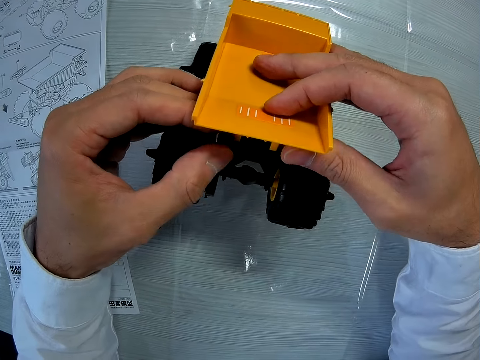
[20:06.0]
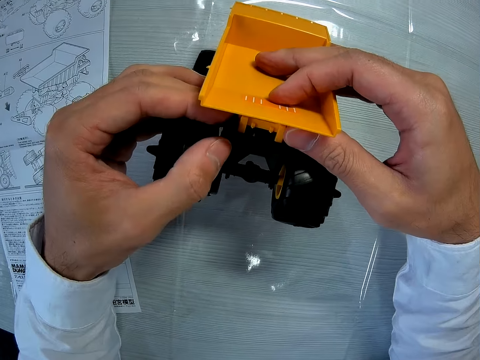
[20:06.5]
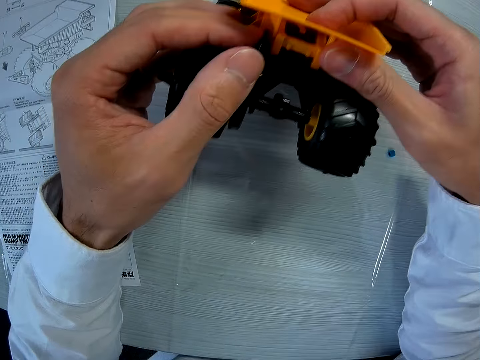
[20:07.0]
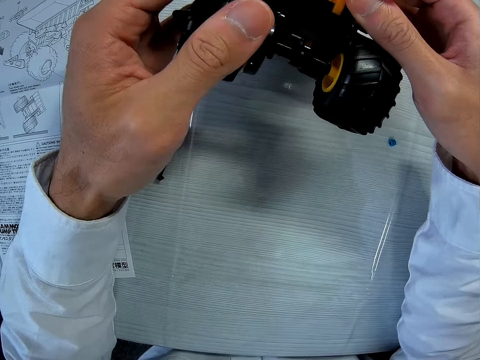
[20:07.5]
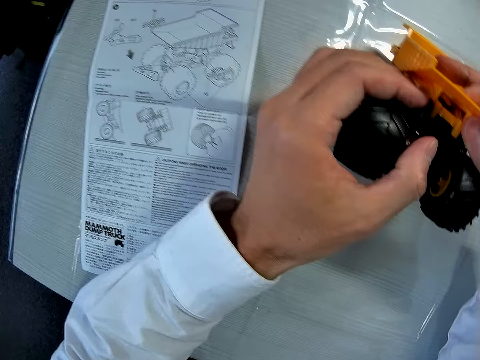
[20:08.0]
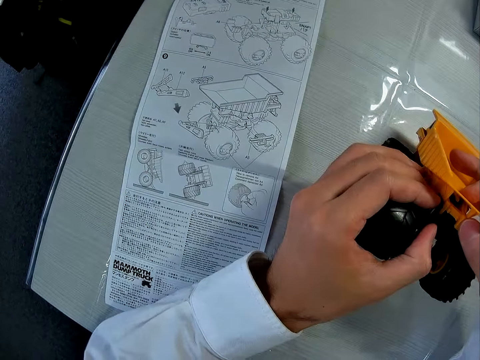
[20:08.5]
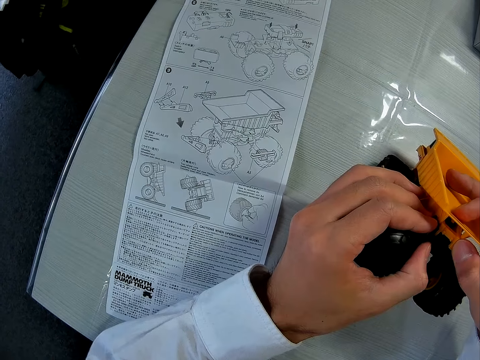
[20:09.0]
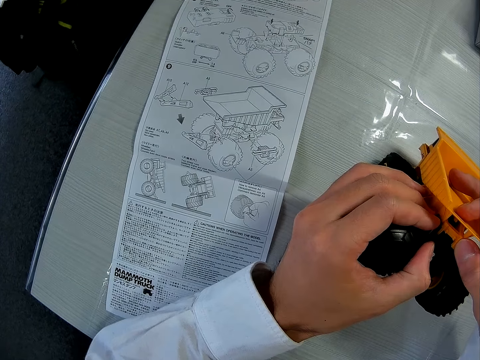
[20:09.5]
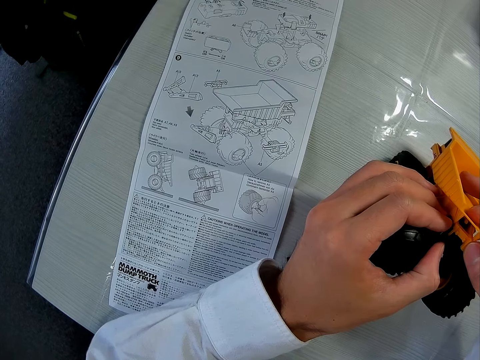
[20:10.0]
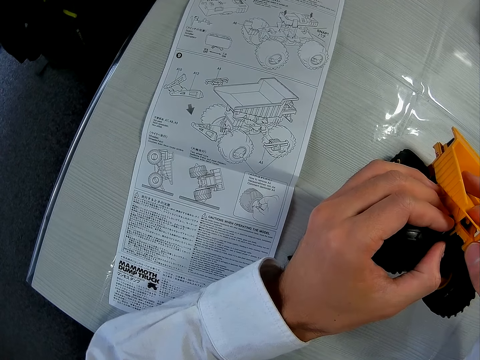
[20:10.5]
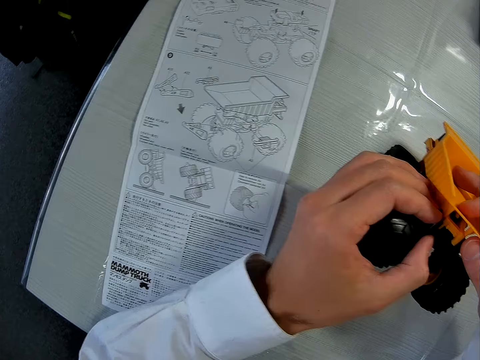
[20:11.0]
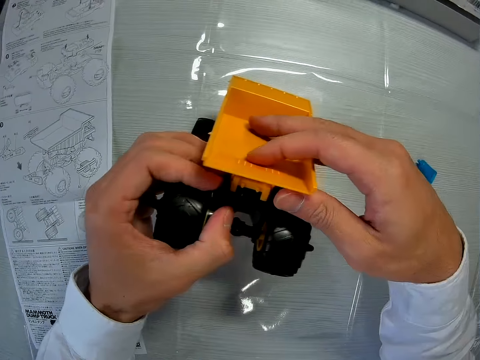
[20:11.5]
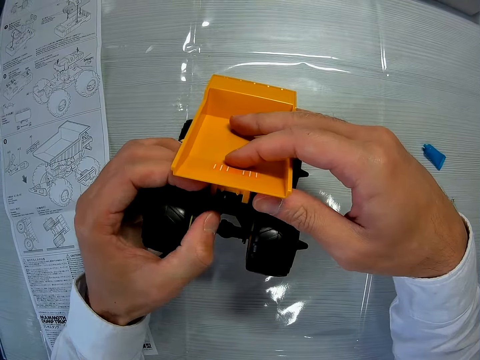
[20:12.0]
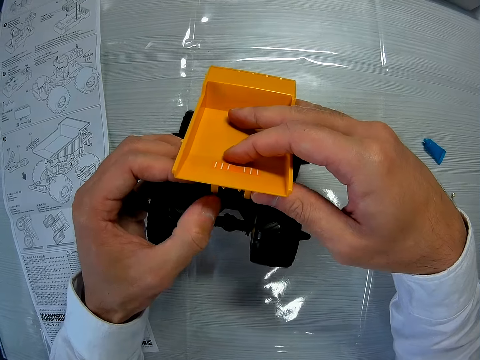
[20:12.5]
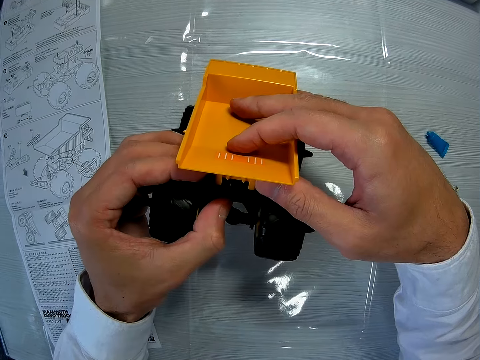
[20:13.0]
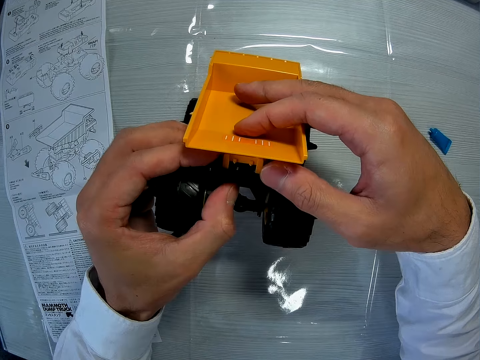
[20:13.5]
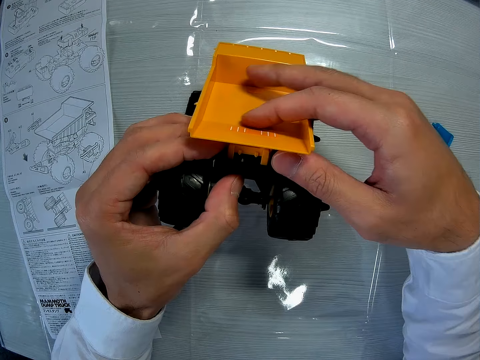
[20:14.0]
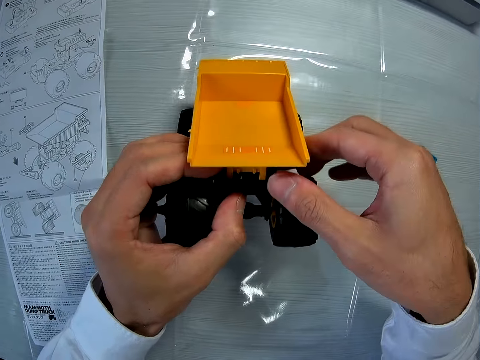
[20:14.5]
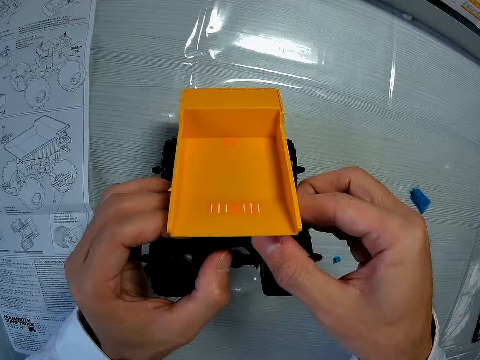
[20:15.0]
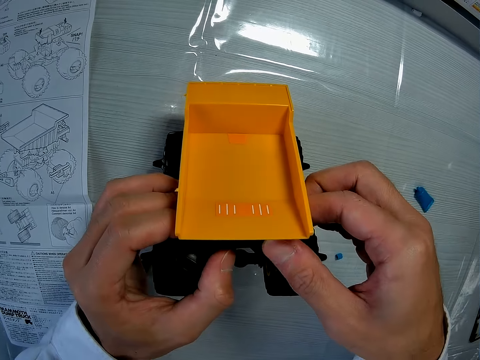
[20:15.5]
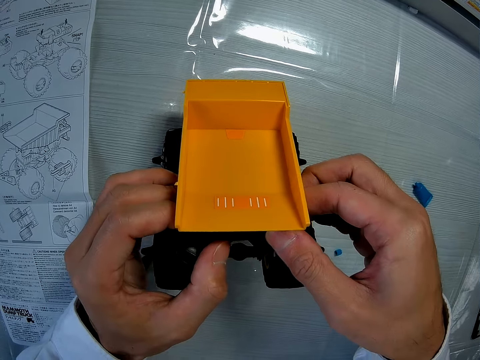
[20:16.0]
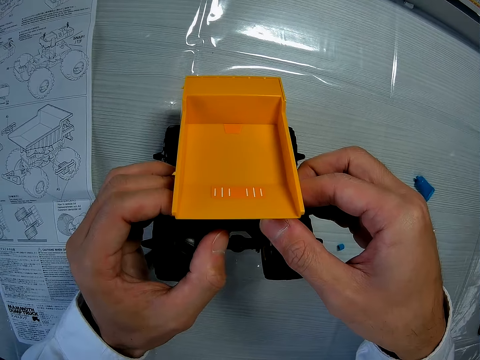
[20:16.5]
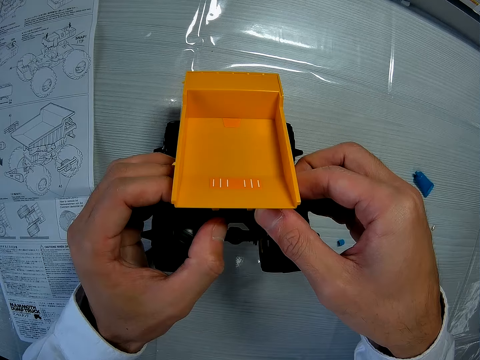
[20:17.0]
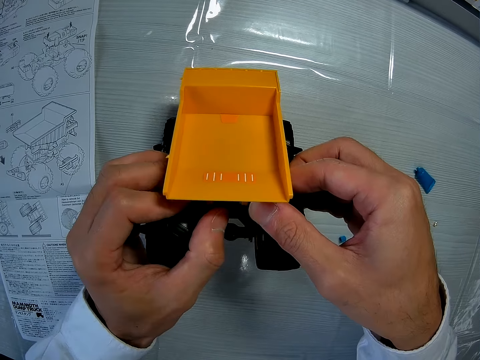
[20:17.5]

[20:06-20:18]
The camera wearer stares at the blueprint on the table. He holds the toy car with both hands. He adjusts the pieces on the toy car with his right hand.

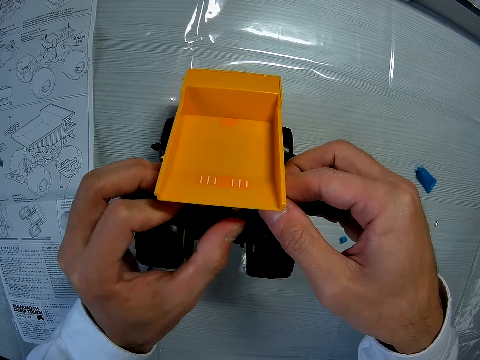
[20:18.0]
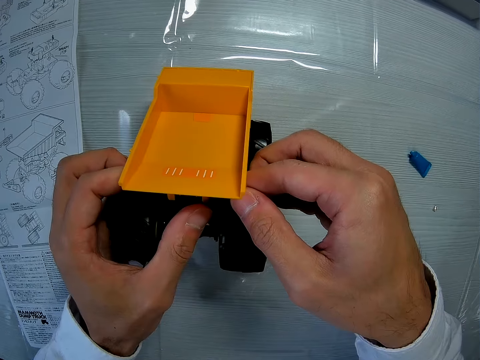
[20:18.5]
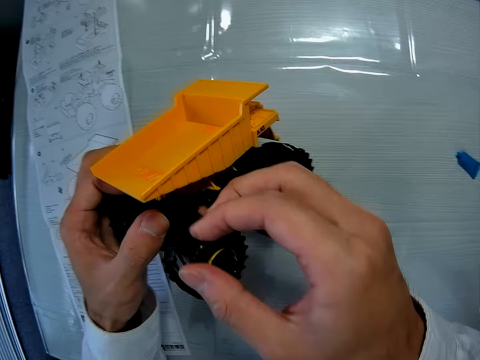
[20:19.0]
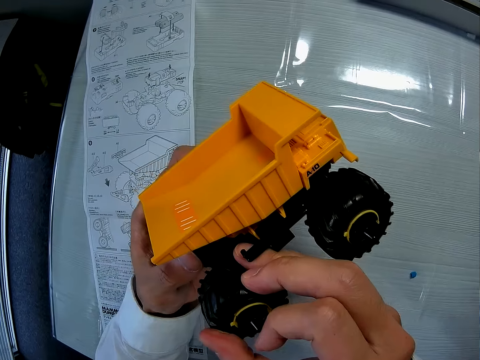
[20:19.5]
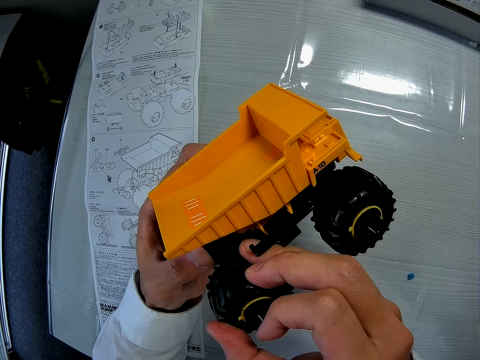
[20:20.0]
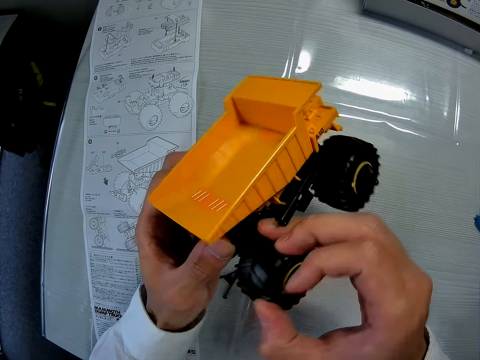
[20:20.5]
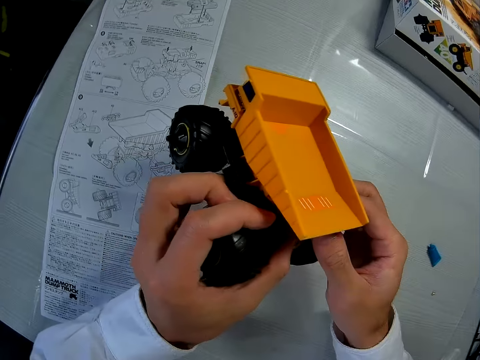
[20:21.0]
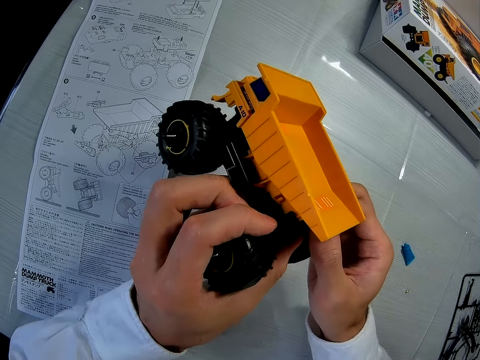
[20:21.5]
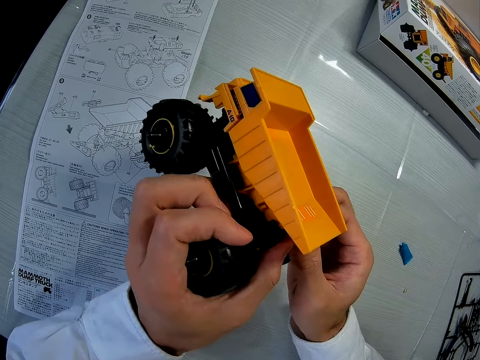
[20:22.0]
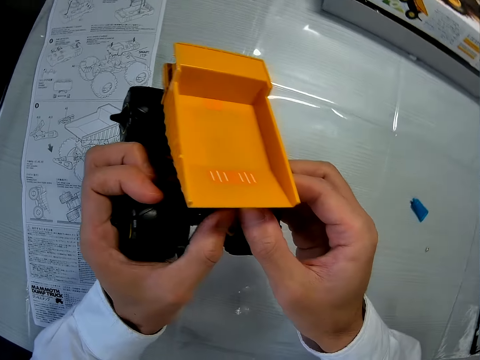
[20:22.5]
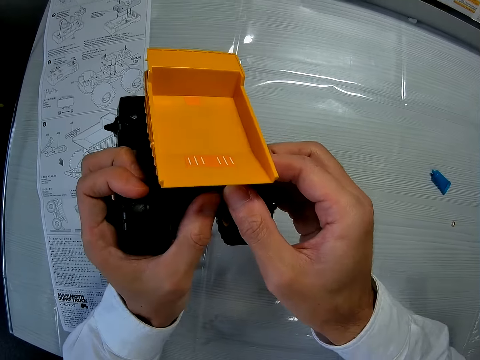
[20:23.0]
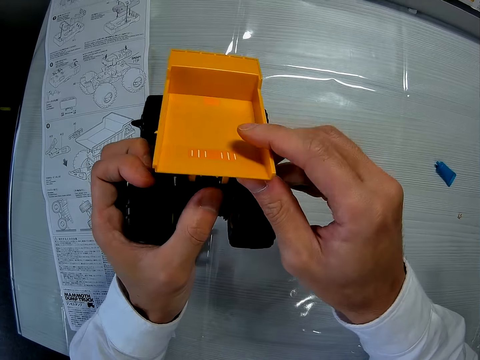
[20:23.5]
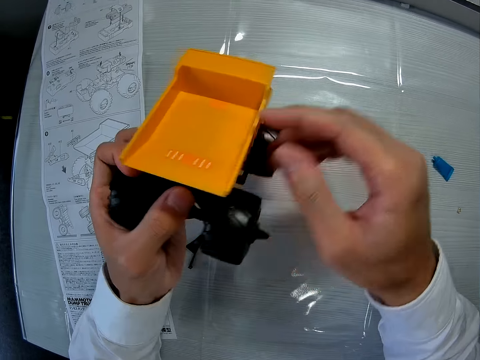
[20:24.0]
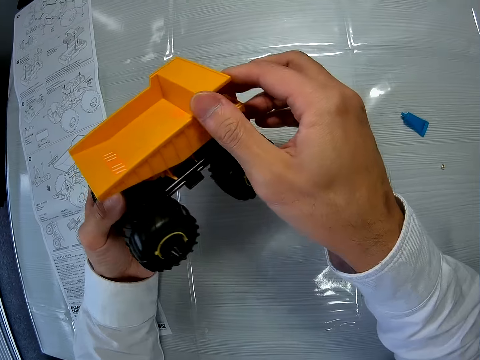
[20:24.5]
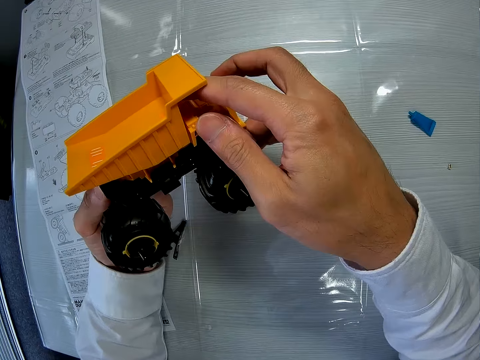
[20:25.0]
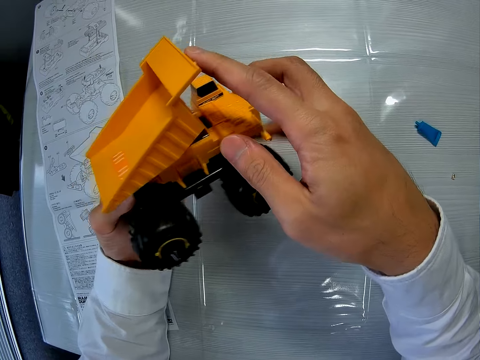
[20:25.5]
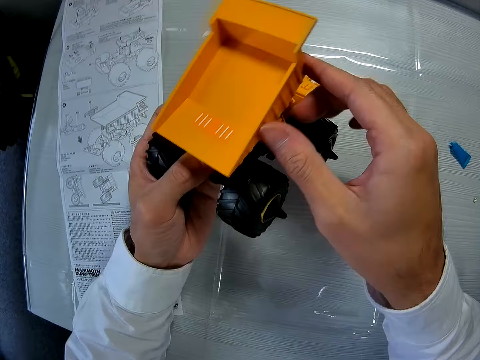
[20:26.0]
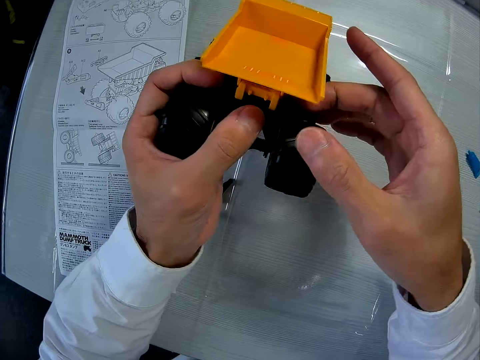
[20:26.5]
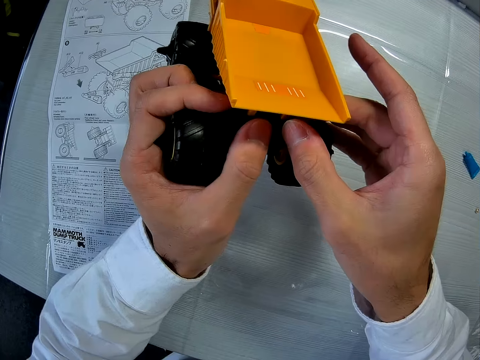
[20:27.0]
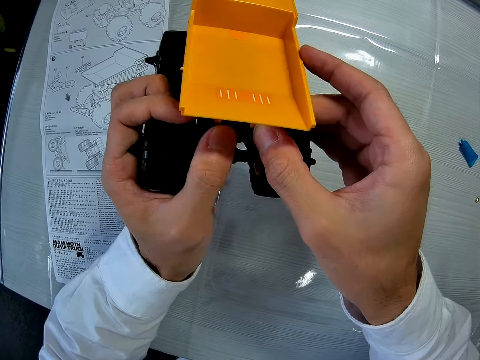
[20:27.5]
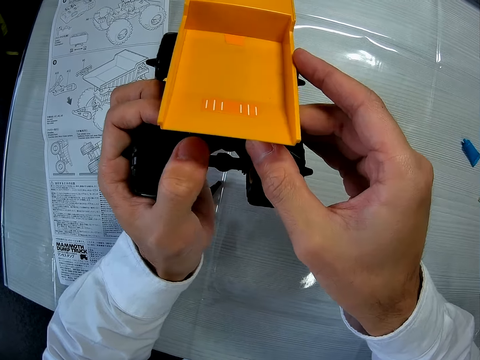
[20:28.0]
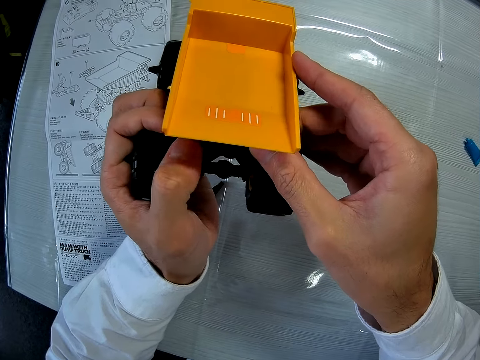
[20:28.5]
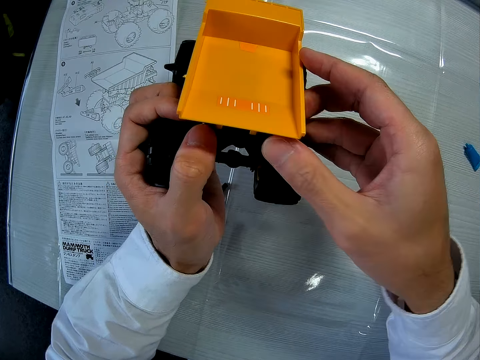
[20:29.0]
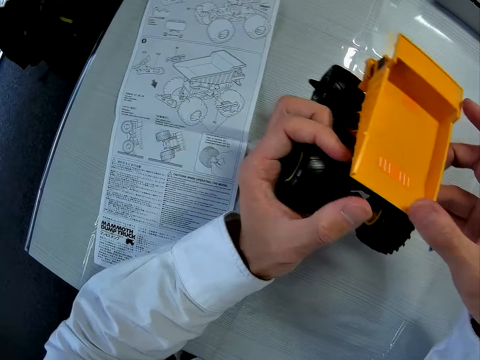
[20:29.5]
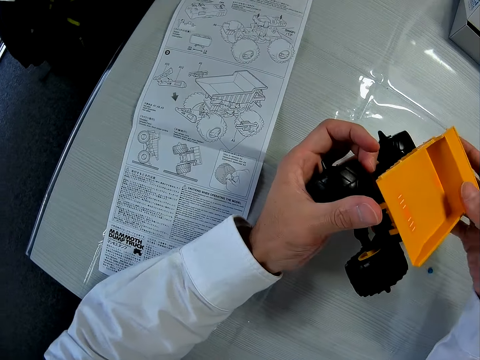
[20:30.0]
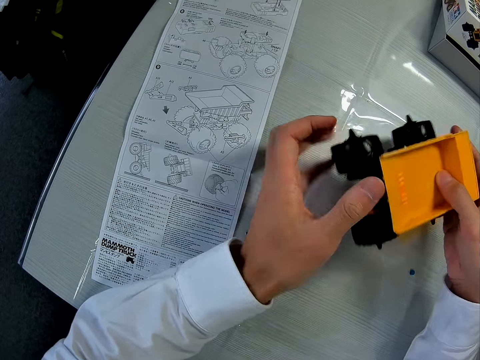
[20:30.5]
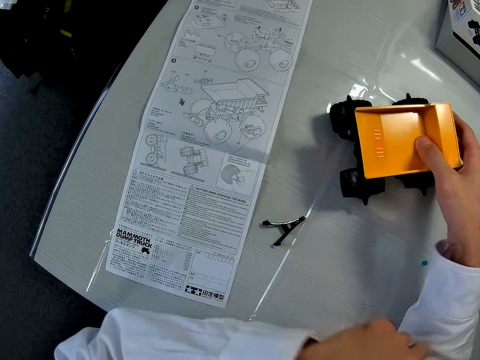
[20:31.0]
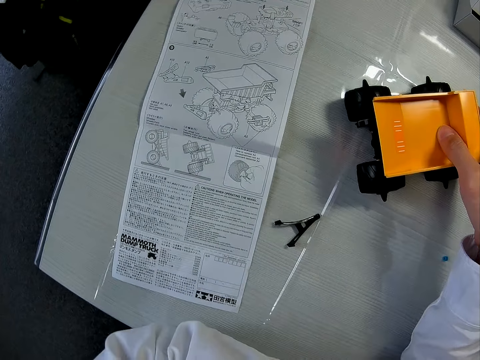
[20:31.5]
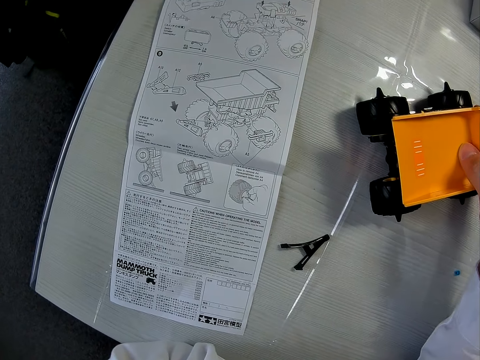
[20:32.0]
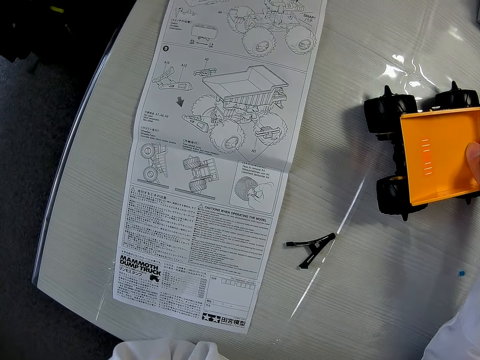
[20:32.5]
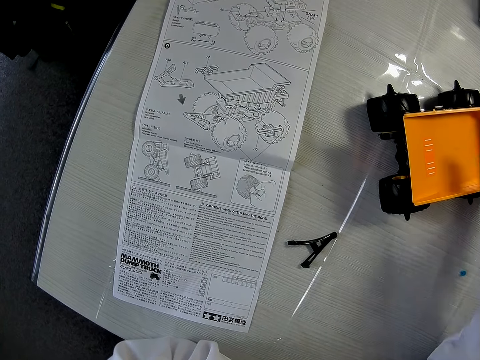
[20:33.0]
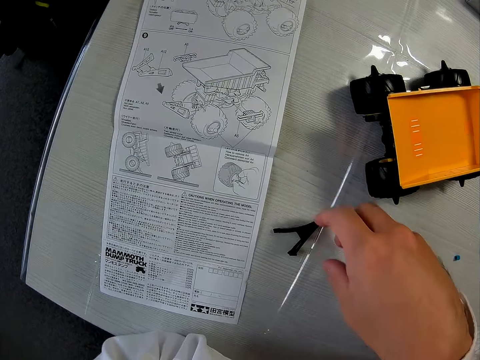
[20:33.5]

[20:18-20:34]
The camera wearer looks at the toy car. He turns the truck repeatedly. He opens the top of the toy car. He turns the truck. He drops the toy car on the table.
